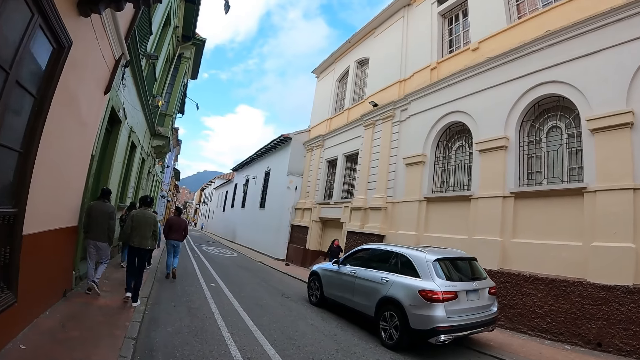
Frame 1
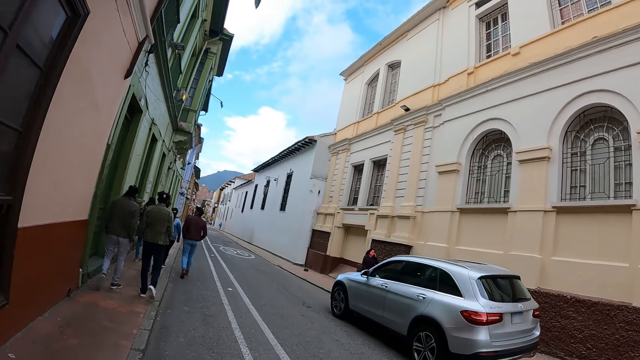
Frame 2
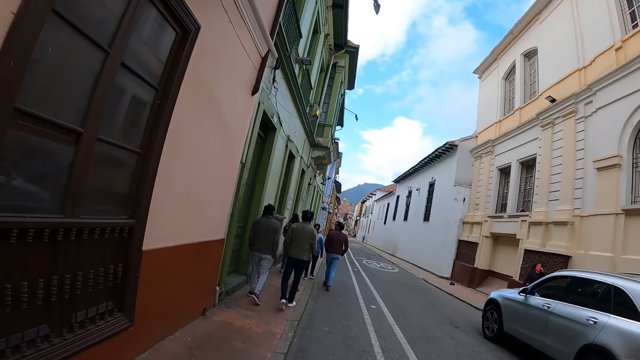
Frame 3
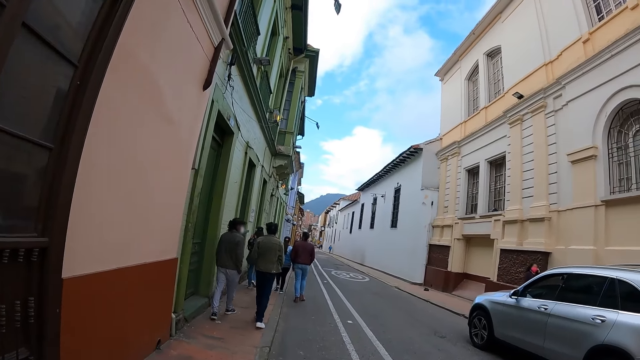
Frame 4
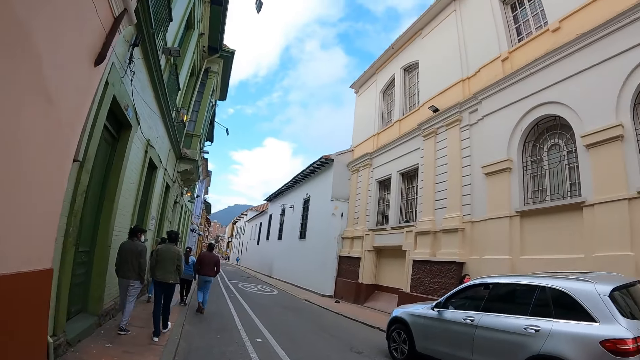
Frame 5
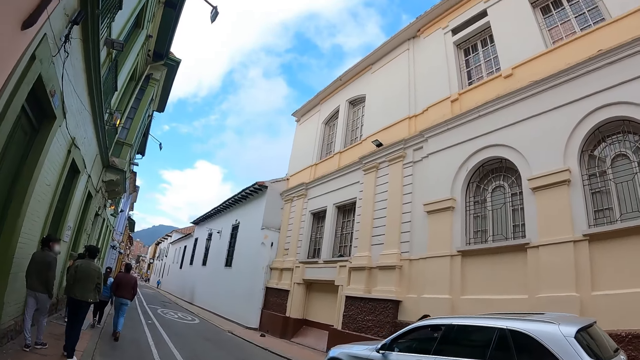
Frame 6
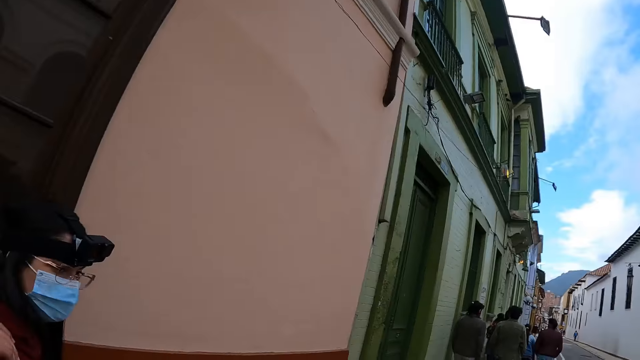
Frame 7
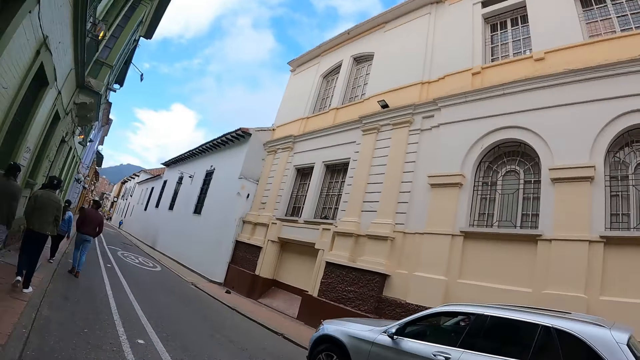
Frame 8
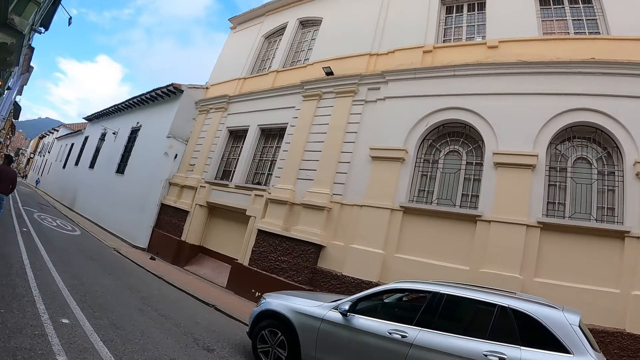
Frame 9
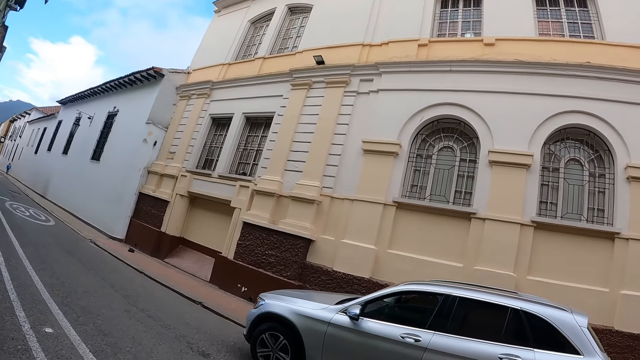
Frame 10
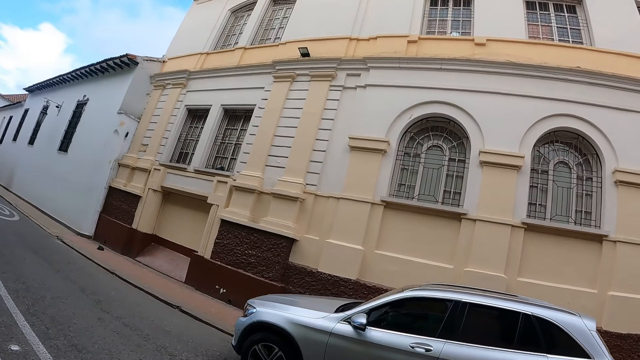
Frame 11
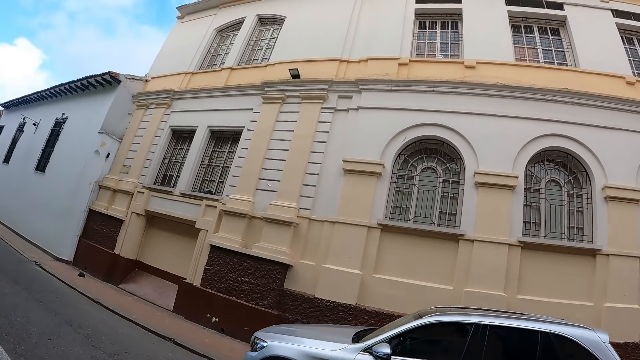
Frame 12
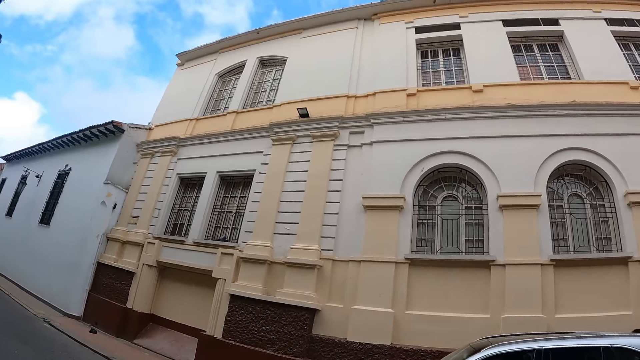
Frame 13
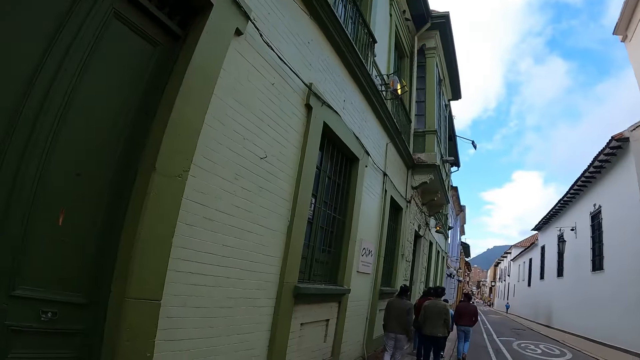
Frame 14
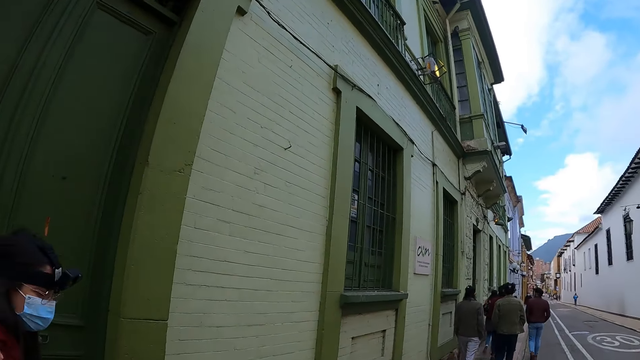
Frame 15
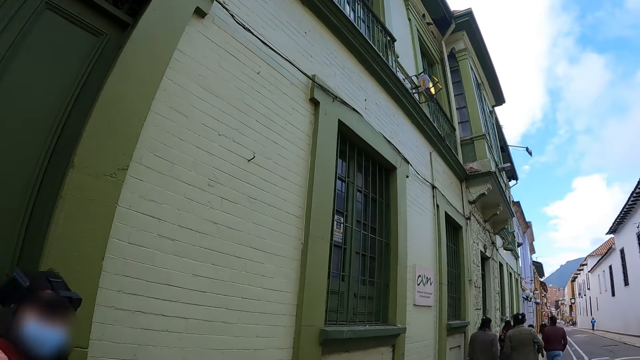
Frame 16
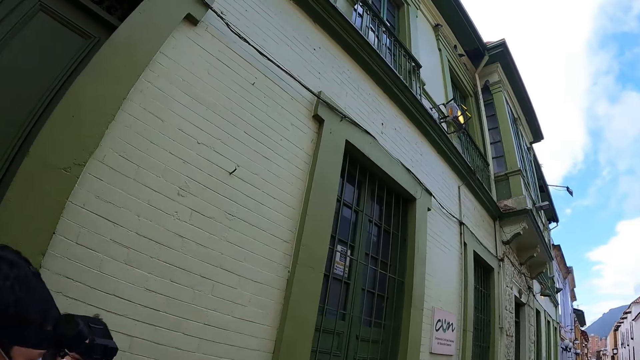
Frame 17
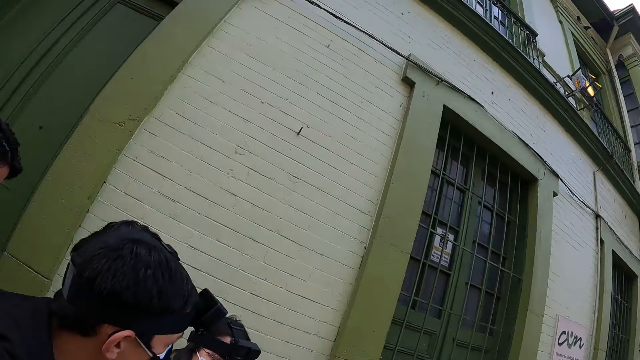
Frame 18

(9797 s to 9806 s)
The camera wearer walks in front. They look up. They look sideways.

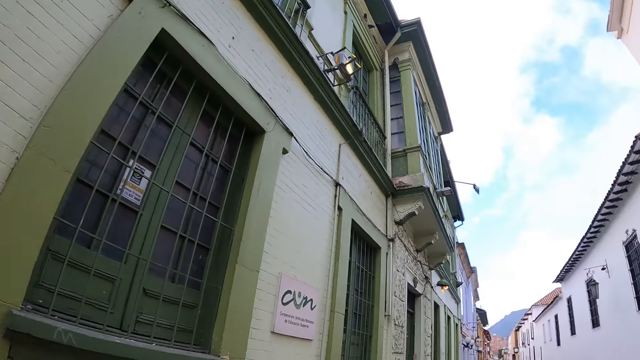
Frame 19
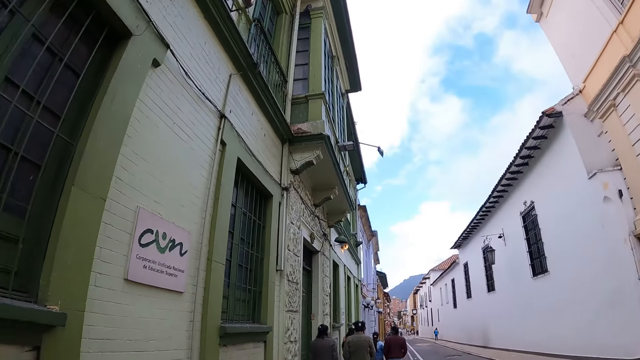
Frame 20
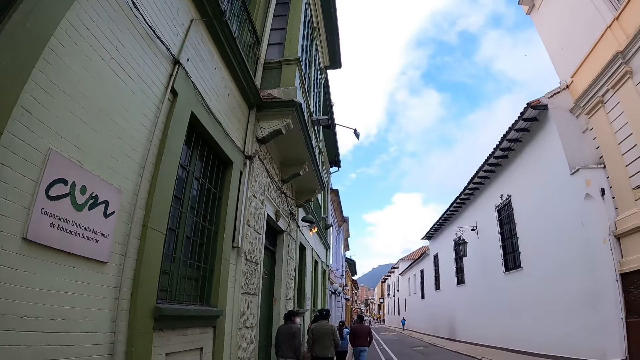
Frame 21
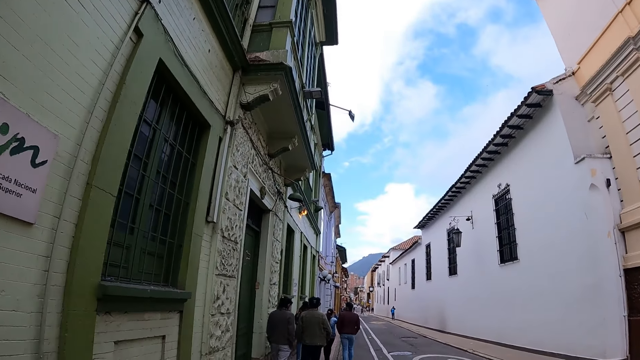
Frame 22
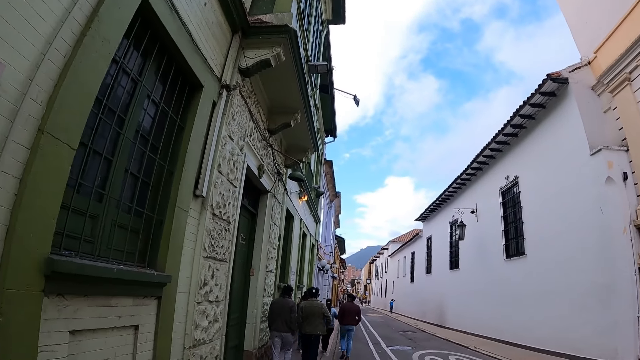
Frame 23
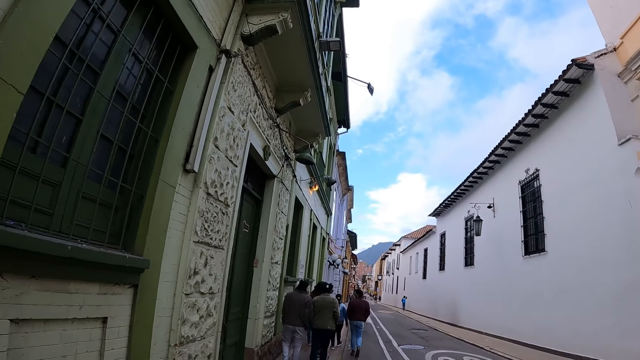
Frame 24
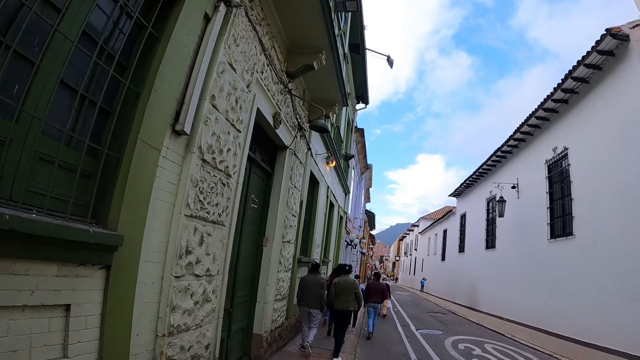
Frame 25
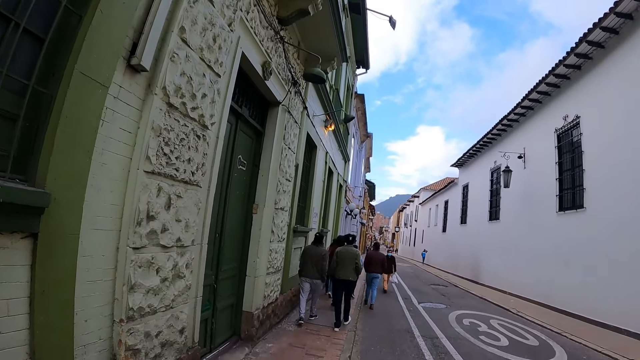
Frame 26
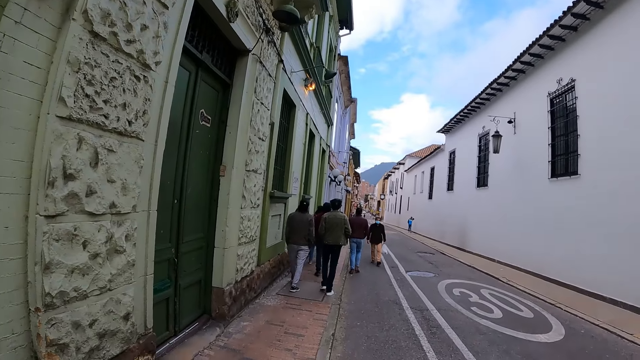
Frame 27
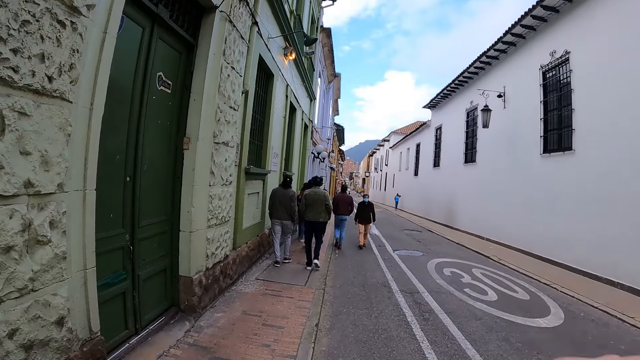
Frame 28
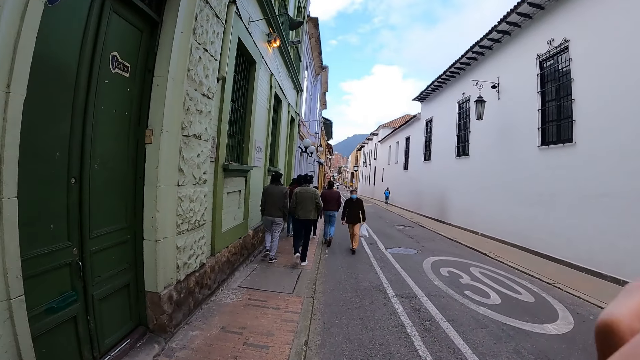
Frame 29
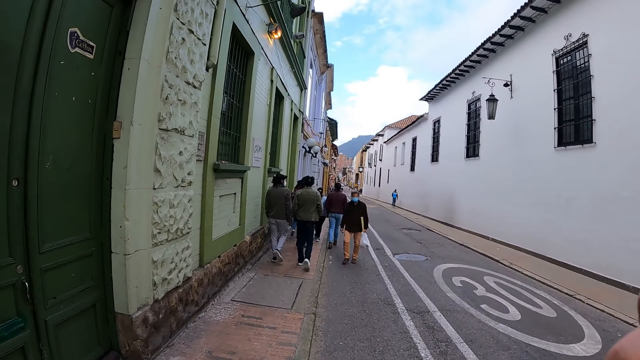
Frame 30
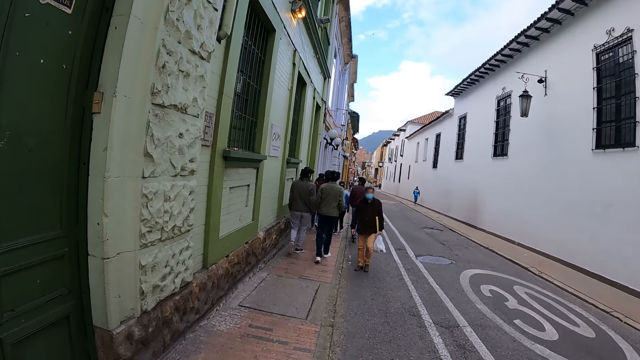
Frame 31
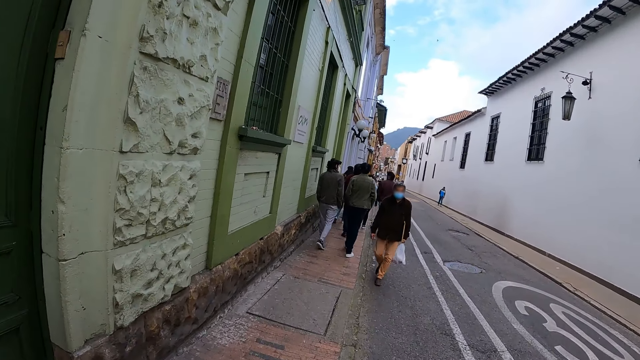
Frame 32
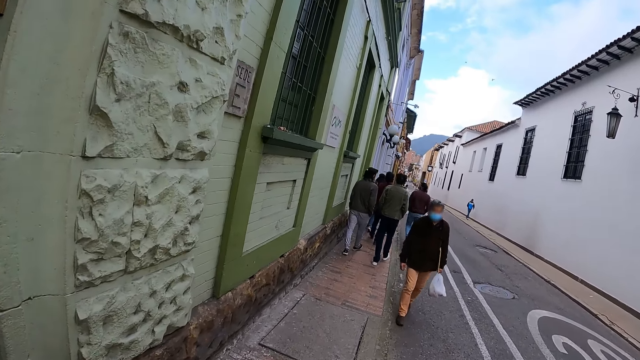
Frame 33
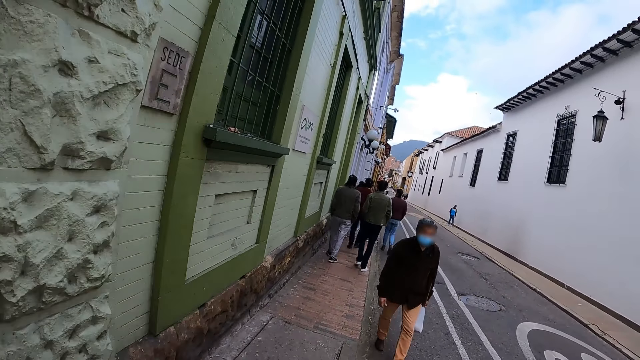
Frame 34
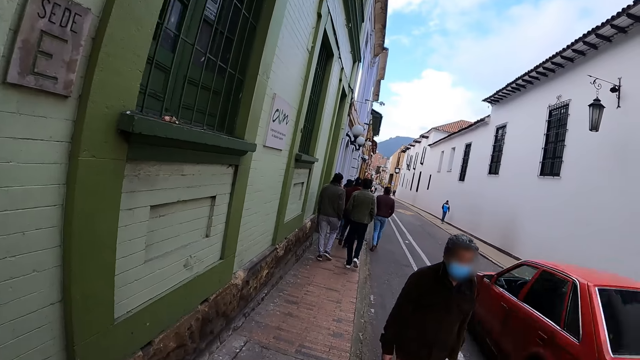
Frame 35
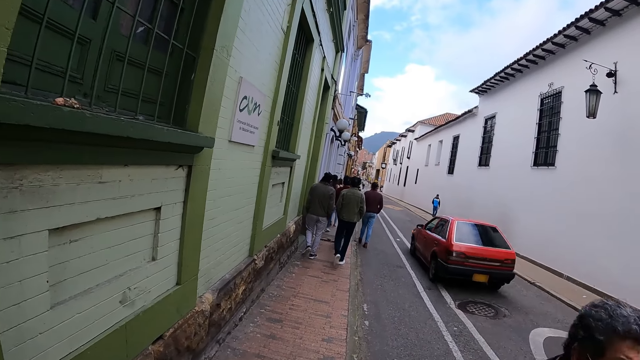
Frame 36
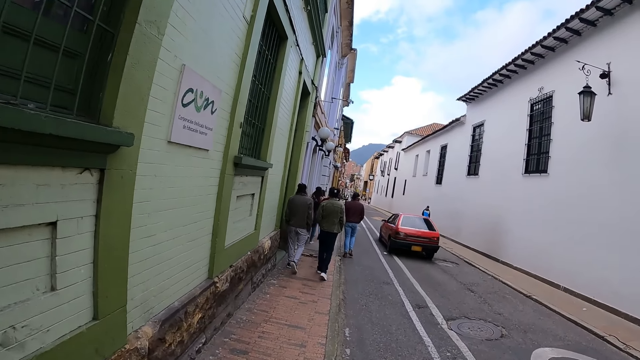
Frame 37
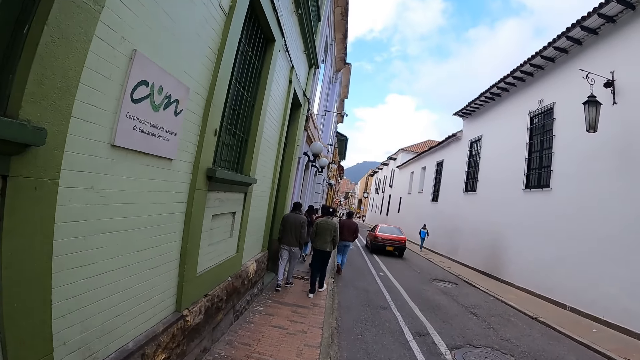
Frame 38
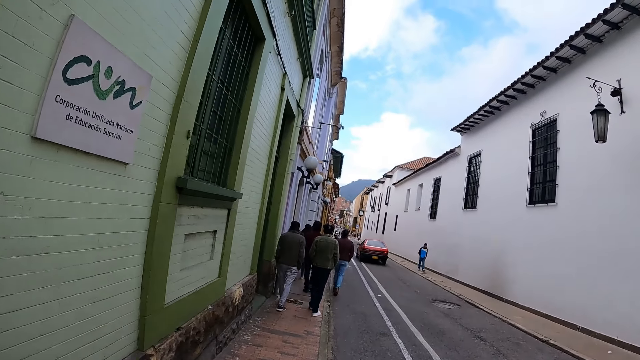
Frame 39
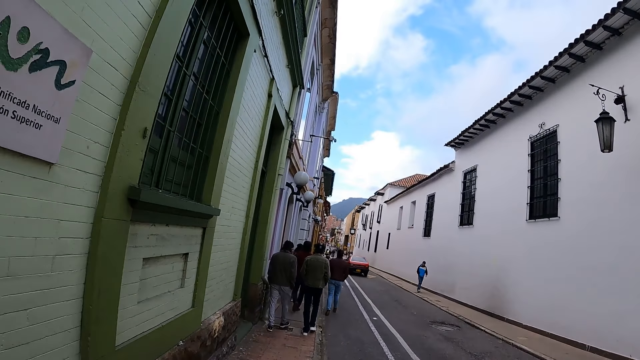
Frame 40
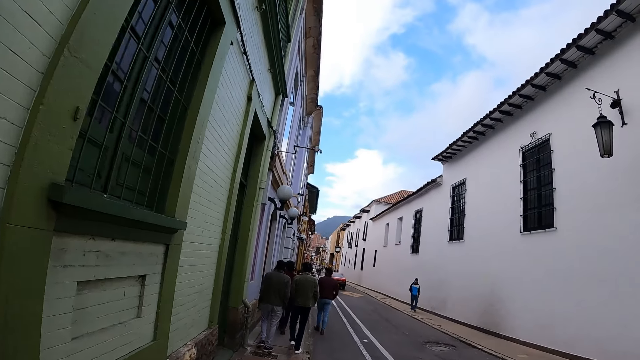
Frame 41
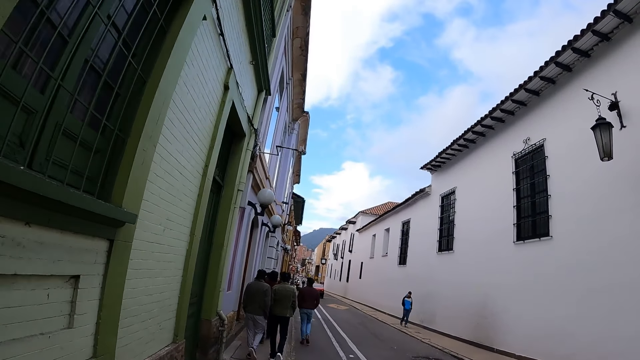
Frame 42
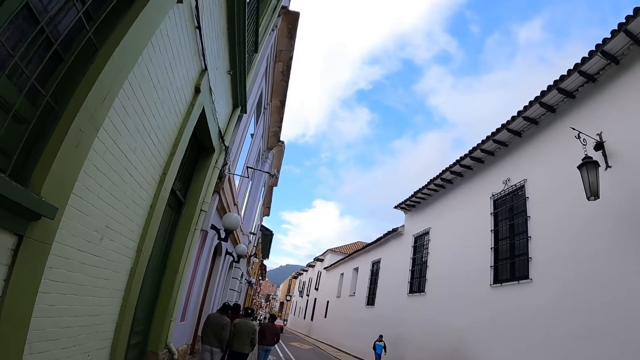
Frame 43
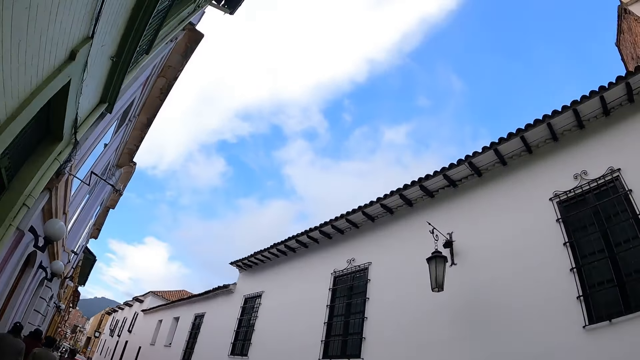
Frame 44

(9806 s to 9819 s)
The camera wearer looks up. They look around the building. They walk along the road. They look in front.
